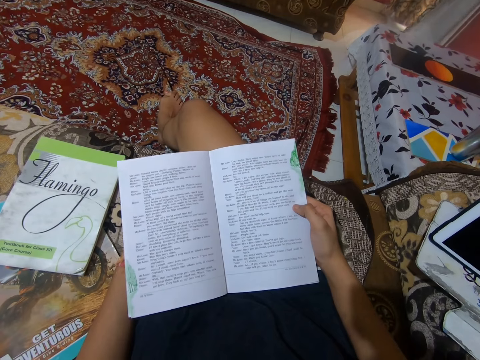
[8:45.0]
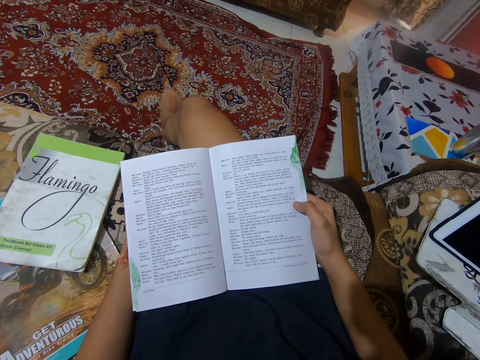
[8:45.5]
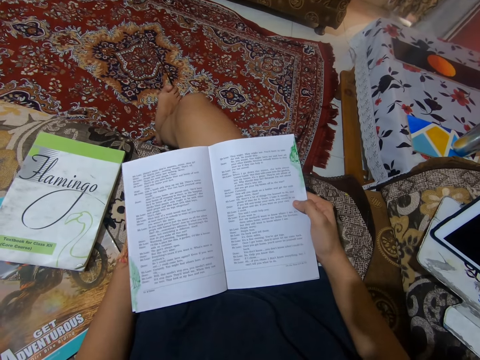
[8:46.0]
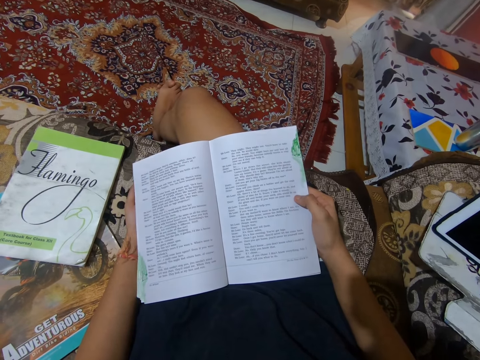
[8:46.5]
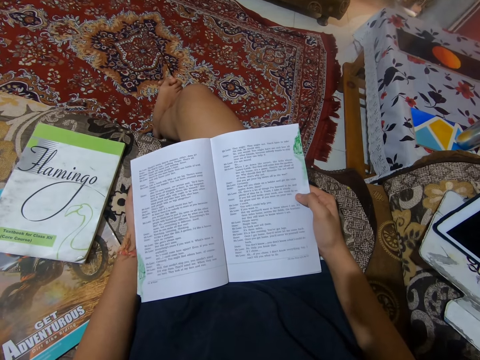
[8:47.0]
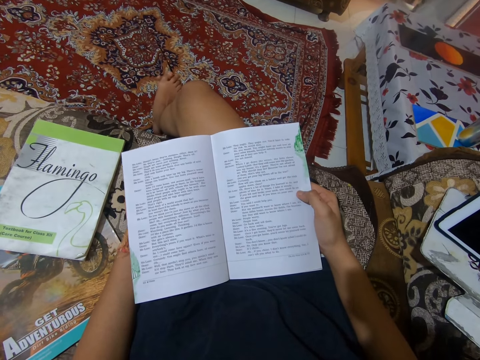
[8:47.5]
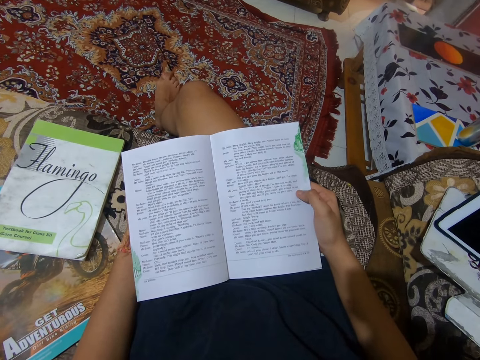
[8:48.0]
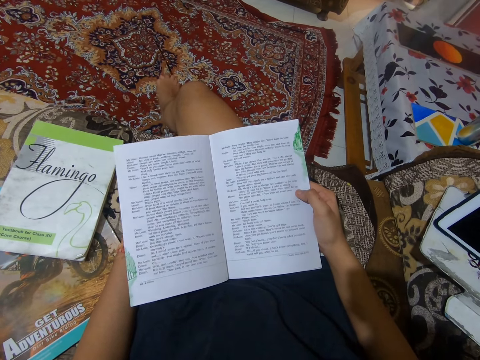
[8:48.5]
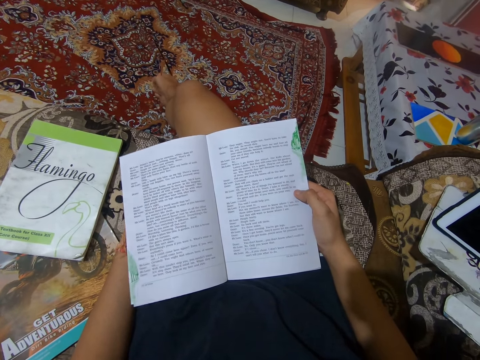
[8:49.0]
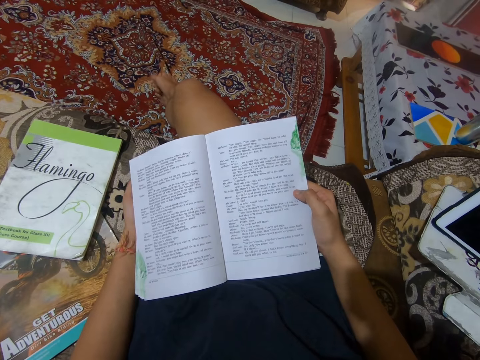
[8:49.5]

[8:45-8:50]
The camera wearer stares at the book.

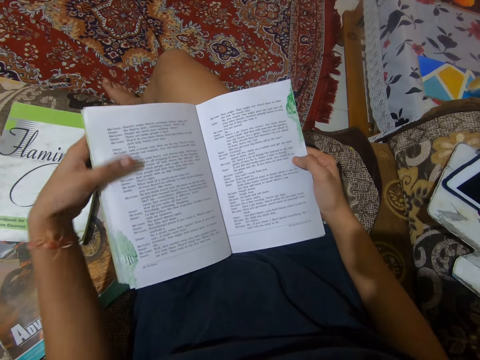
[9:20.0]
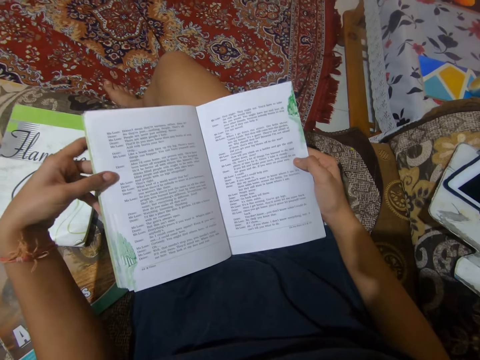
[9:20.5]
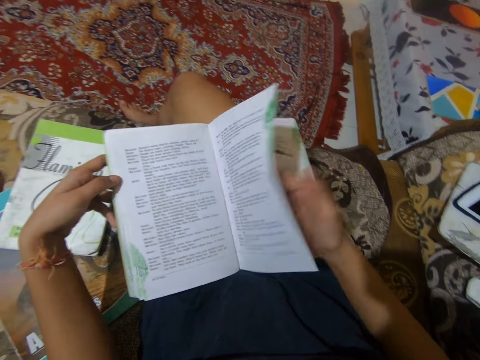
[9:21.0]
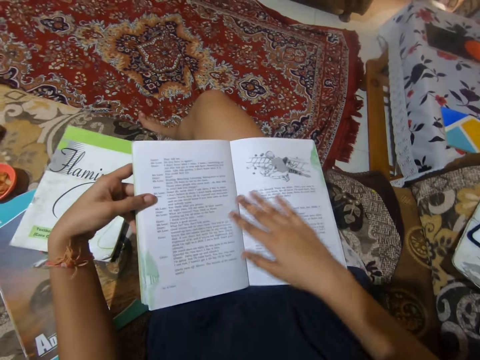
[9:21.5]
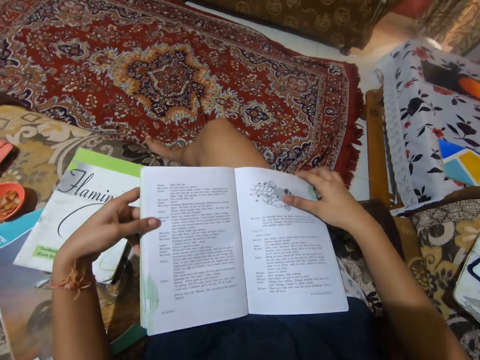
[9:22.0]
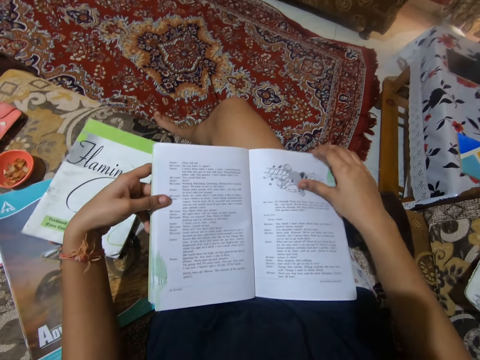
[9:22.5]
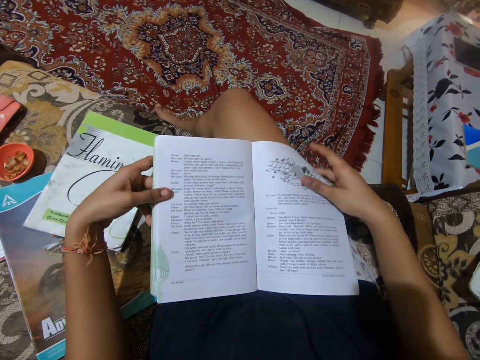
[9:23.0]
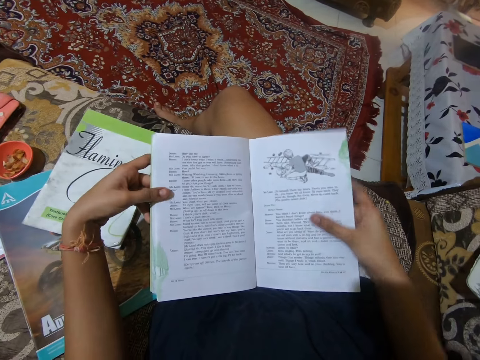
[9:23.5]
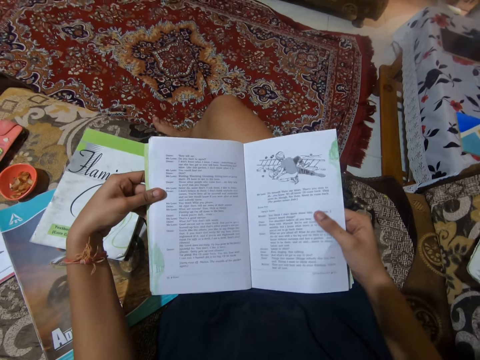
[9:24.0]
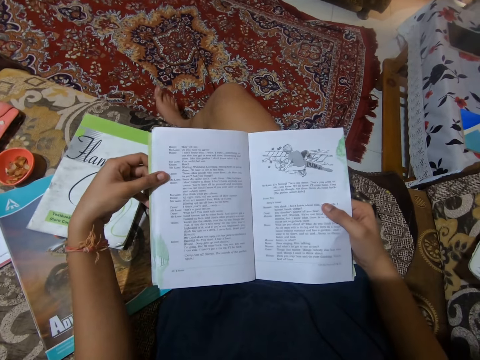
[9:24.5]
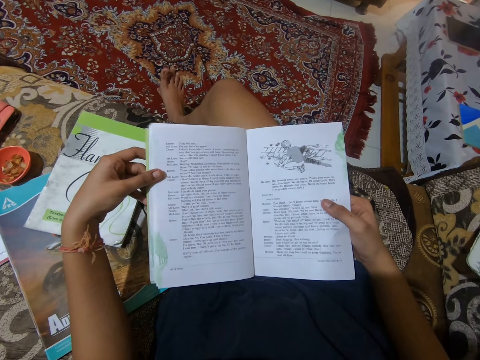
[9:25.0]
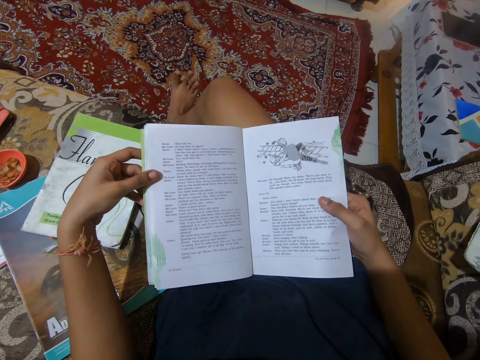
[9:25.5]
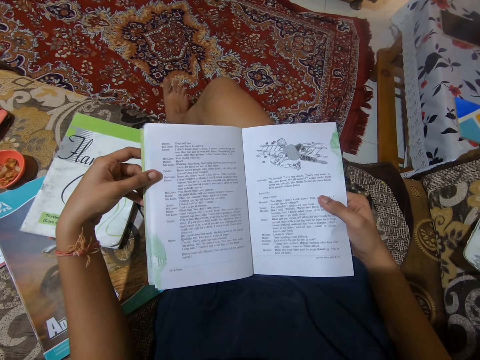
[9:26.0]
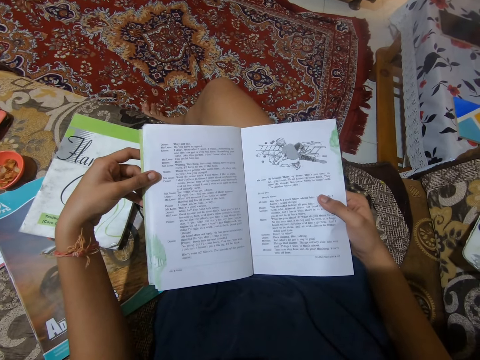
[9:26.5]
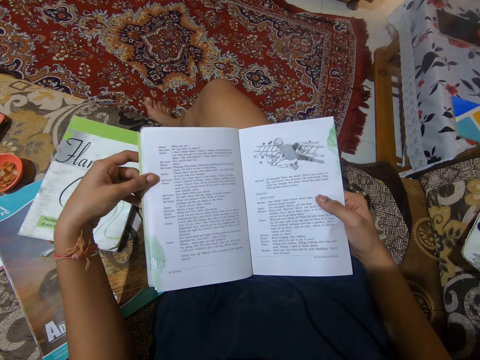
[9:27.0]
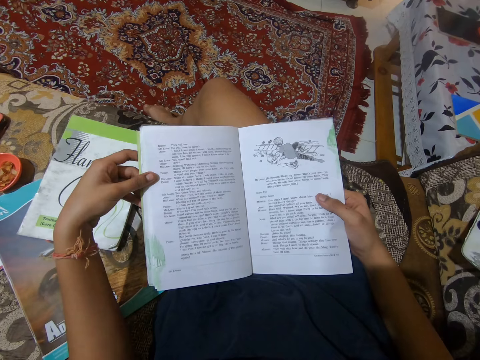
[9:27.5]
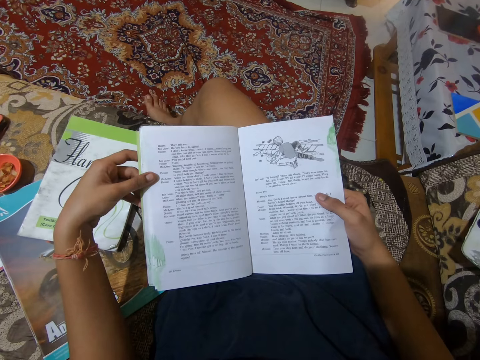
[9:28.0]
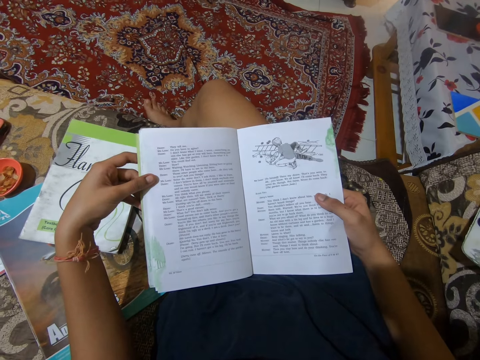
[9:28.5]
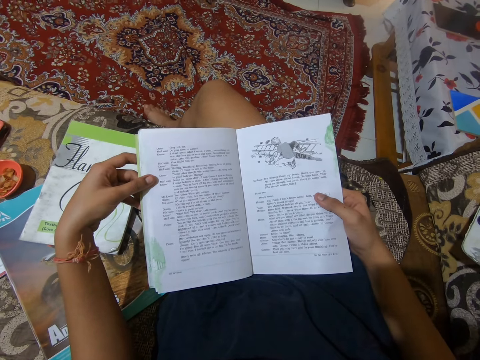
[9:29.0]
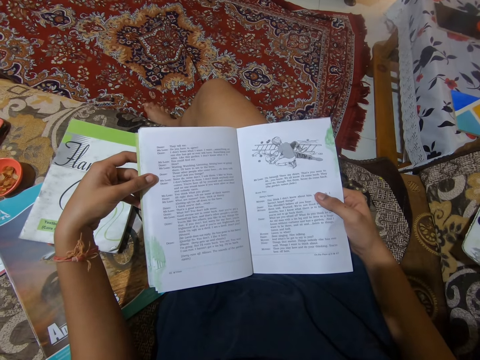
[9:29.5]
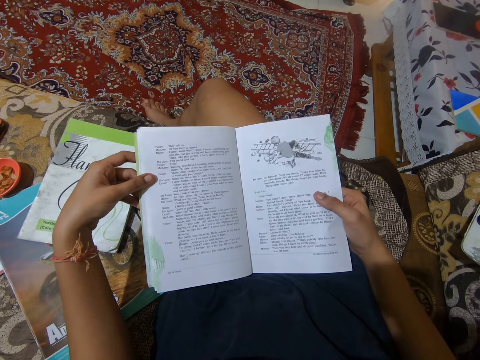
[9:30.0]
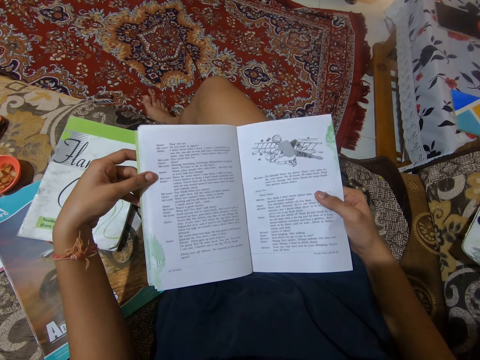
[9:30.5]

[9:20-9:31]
The camera wearer turns the book to the next page. She holds a page in the book with her right hand. She reads the book on her lap.

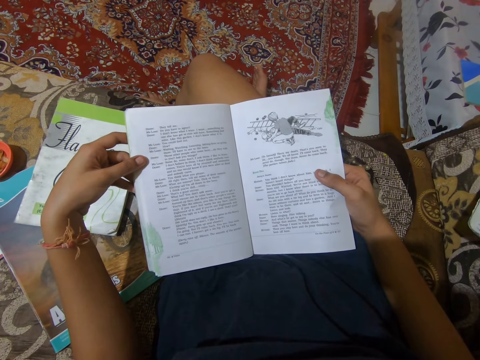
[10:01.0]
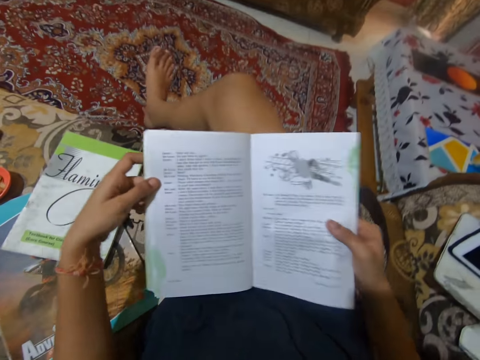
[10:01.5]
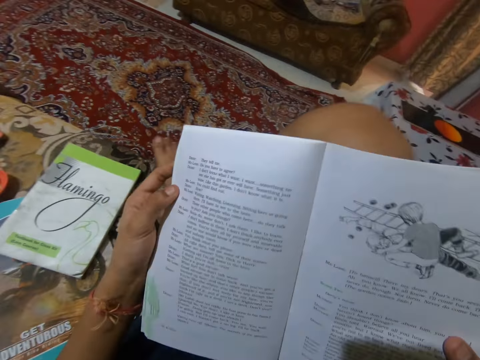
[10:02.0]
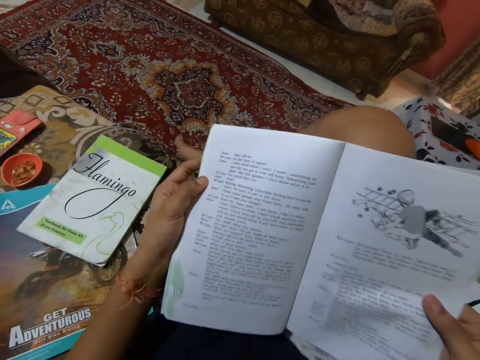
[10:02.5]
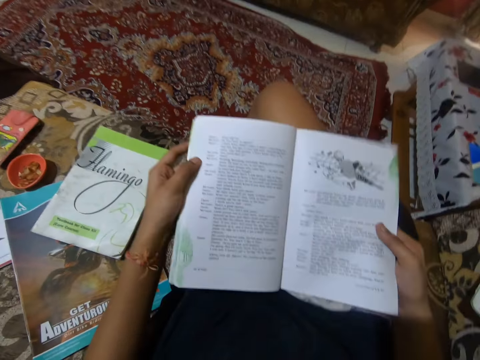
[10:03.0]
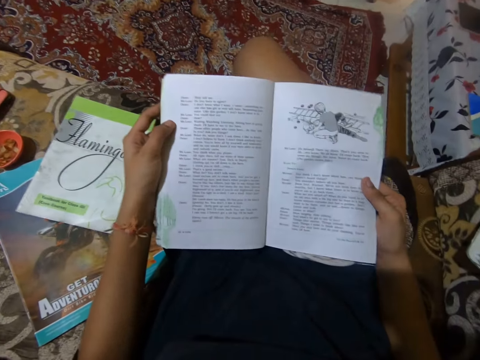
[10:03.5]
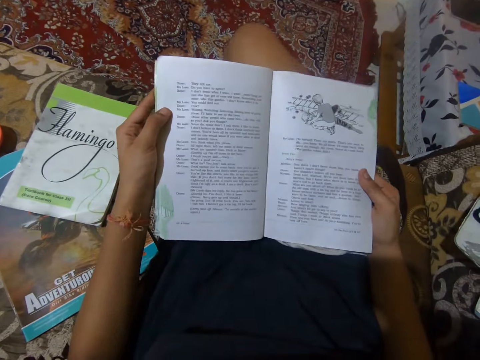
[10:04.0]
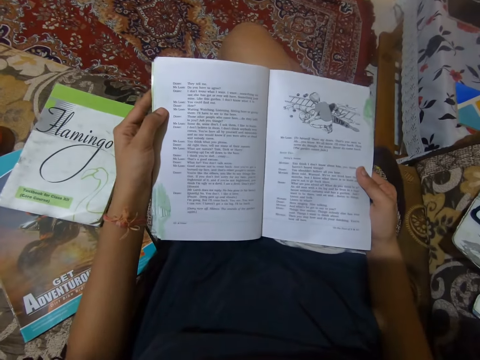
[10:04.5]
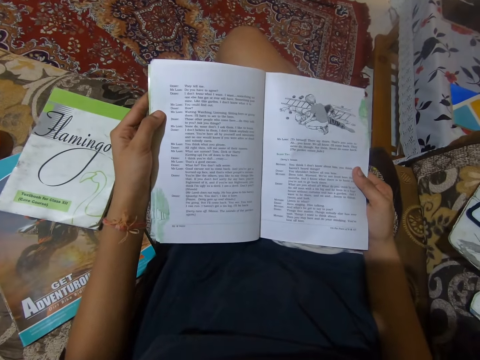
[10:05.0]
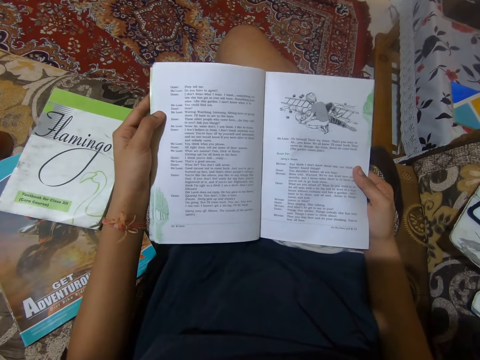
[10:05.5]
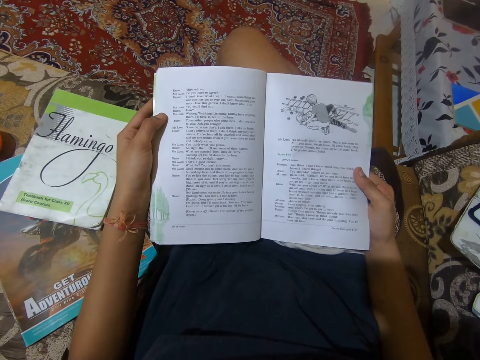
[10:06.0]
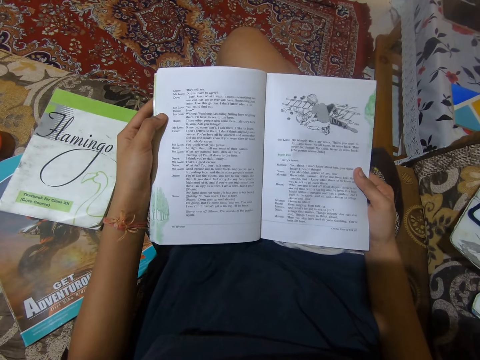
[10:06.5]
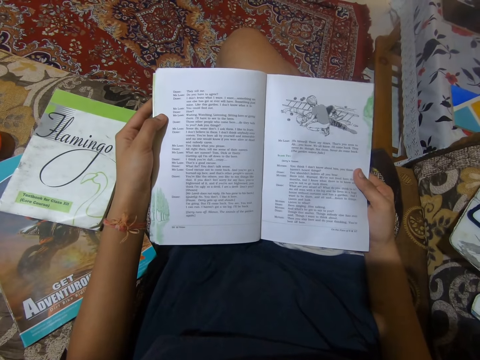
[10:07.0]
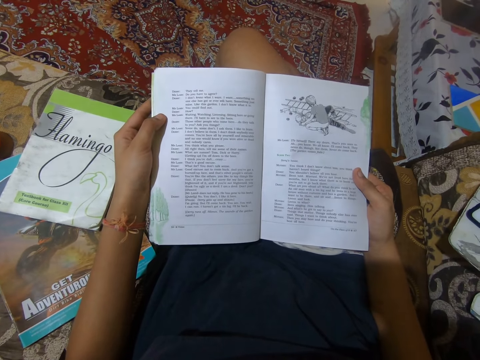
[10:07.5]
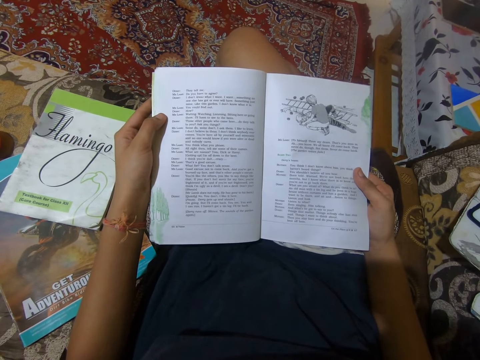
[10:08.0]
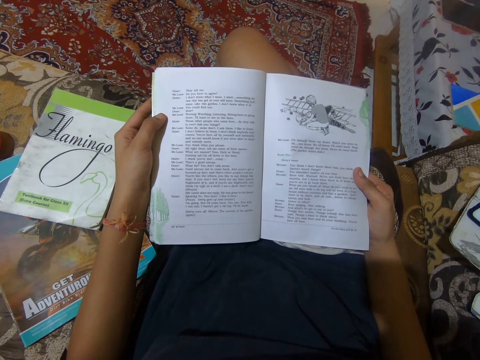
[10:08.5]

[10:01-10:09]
The camera wearer lifts her leg higher. She lowers her leg. She reads the book.

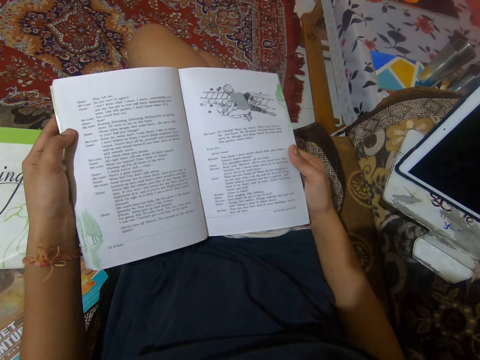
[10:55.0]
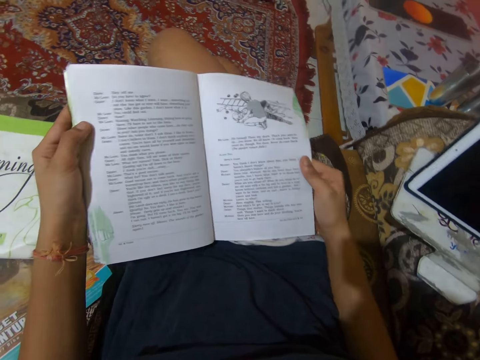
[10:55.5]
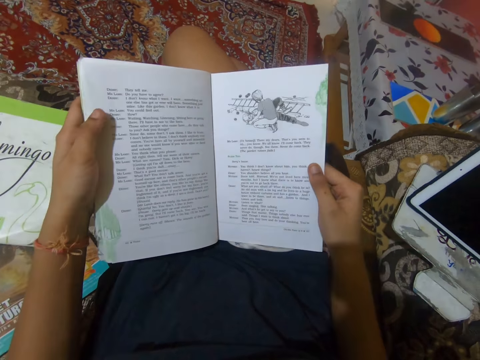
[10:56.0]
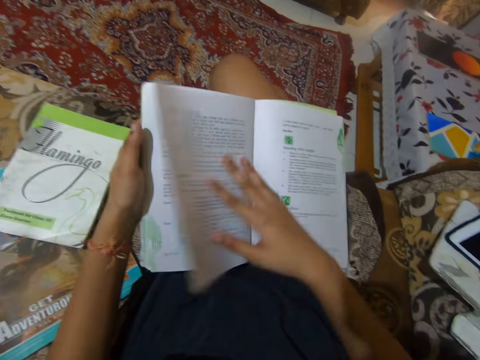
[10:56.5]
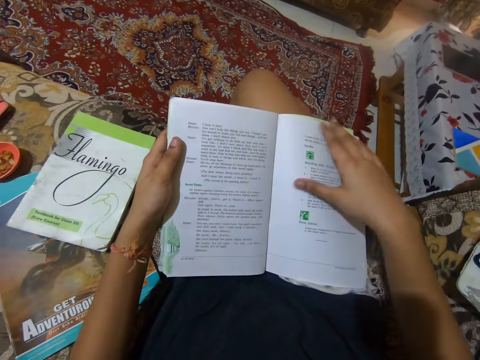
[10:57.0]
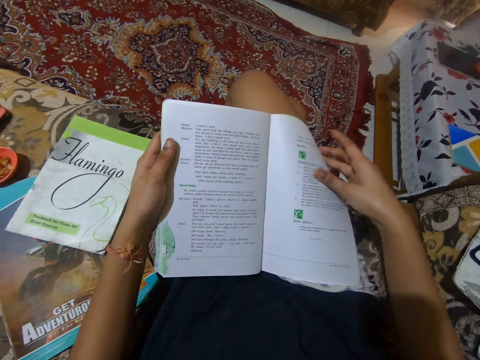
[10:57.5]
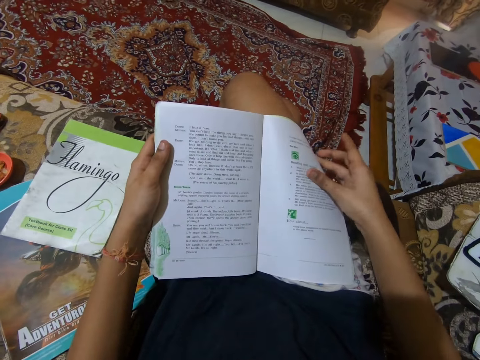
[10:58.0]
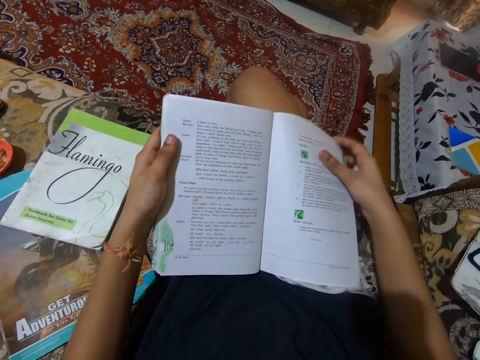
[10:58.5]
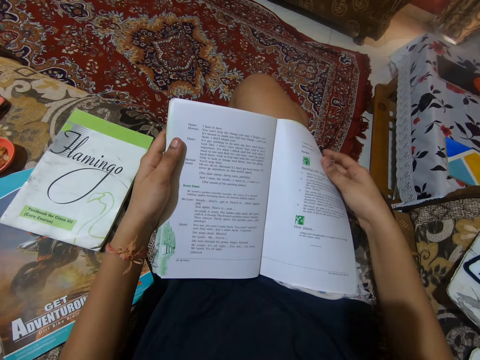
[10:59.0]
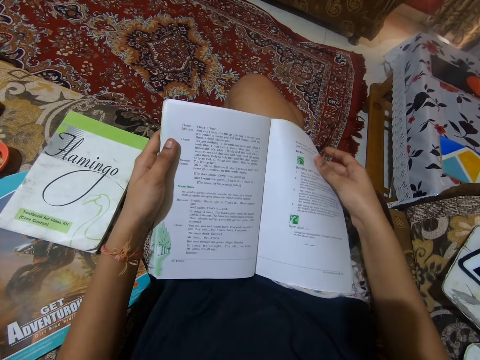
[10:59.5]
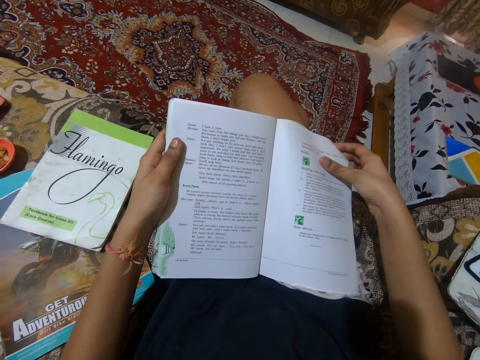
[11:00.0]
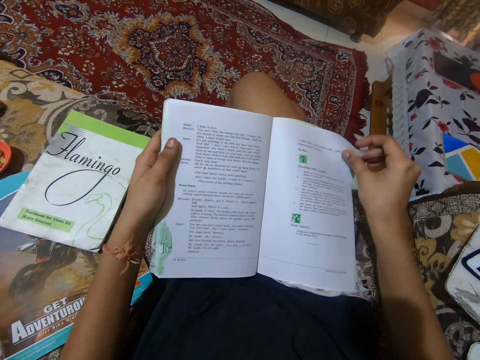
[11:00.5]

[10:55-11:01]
The camera wearer turns the book to the next page. She reads the book. She holds a page in the book with her right hand.
